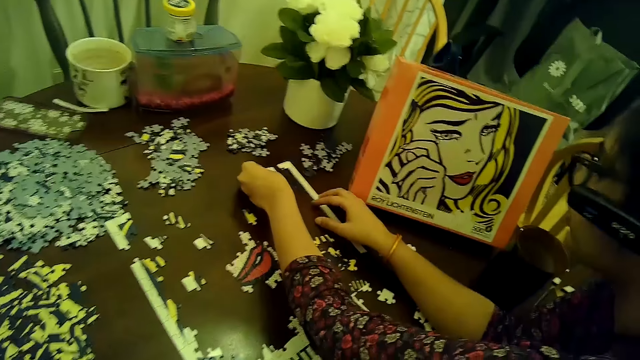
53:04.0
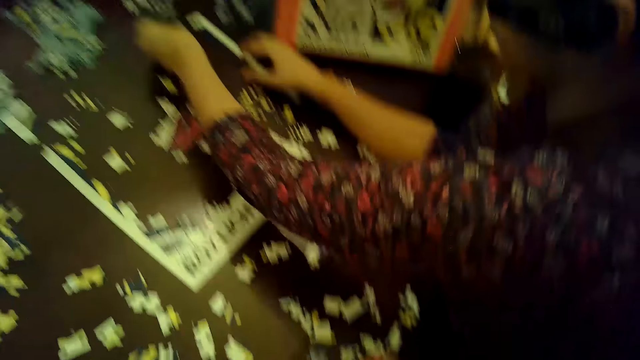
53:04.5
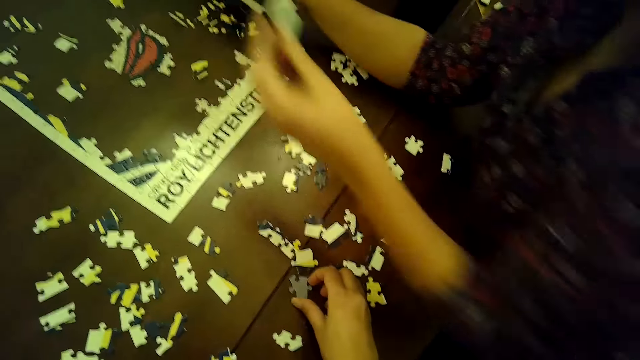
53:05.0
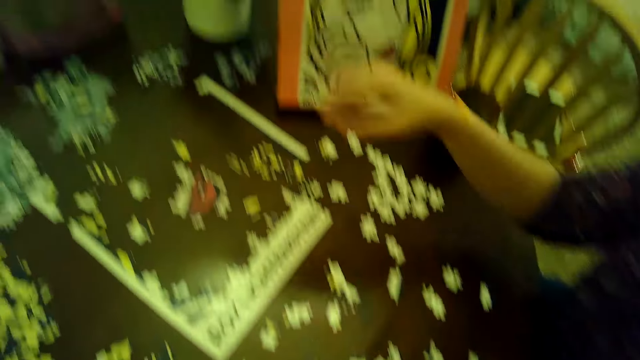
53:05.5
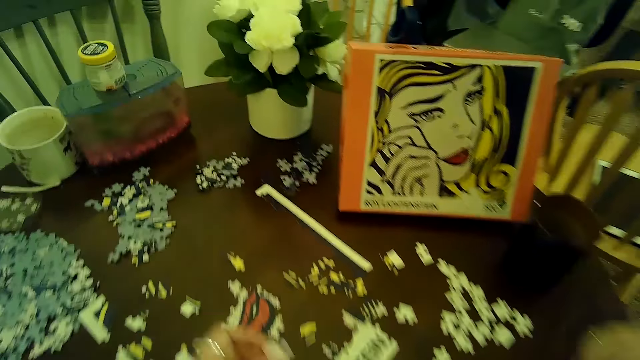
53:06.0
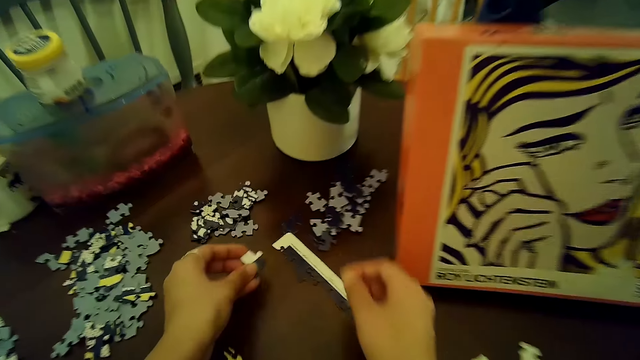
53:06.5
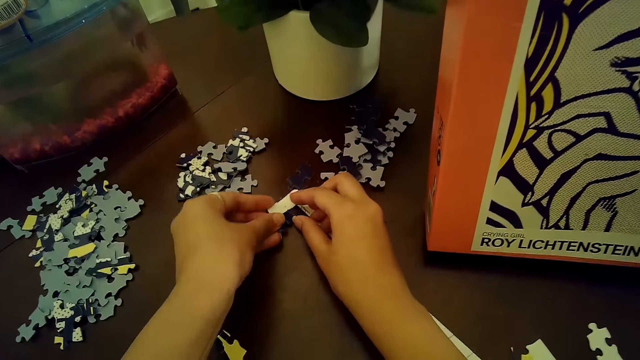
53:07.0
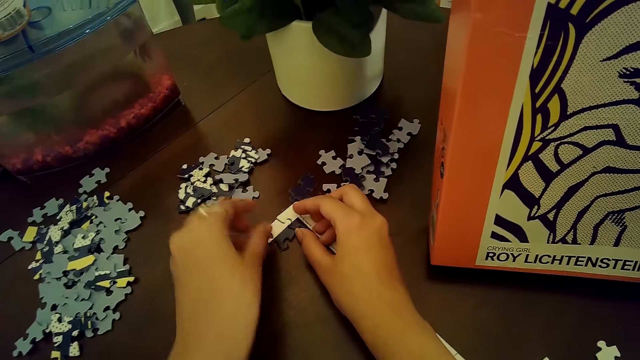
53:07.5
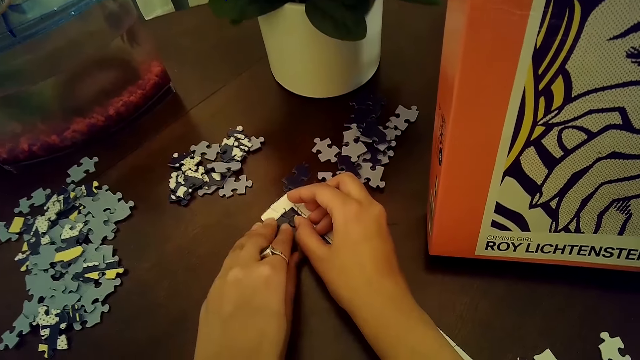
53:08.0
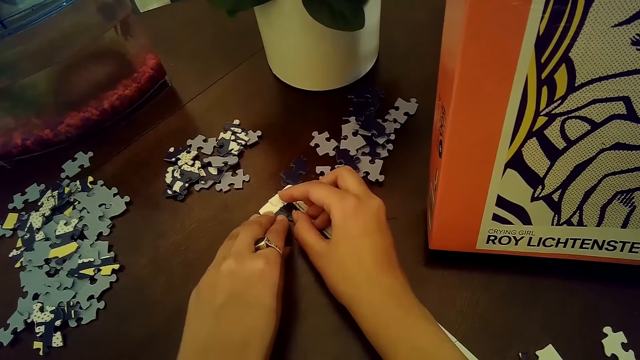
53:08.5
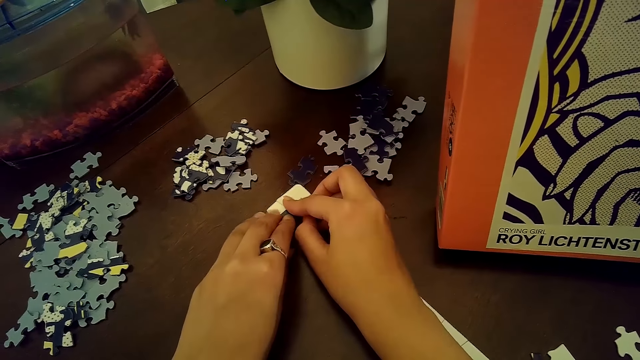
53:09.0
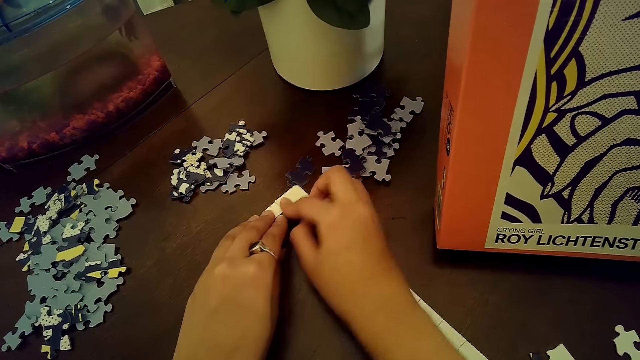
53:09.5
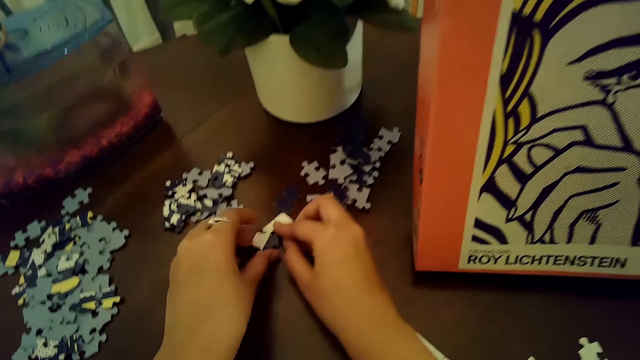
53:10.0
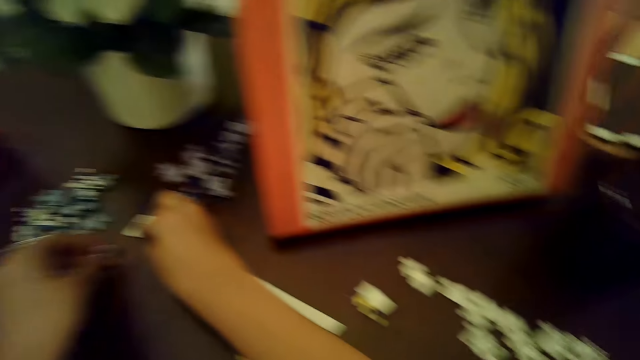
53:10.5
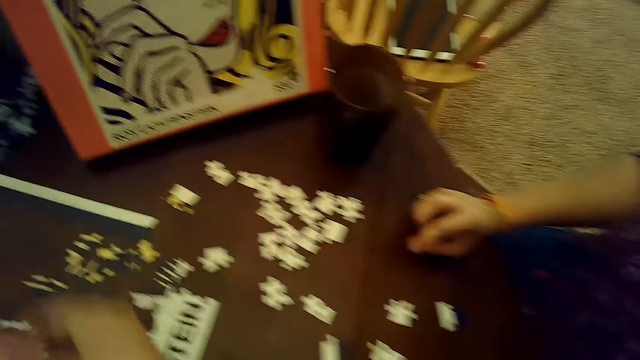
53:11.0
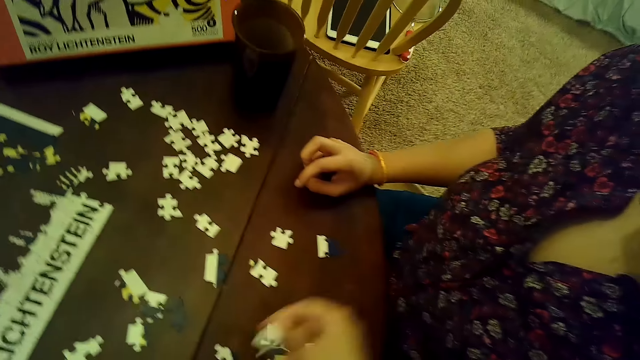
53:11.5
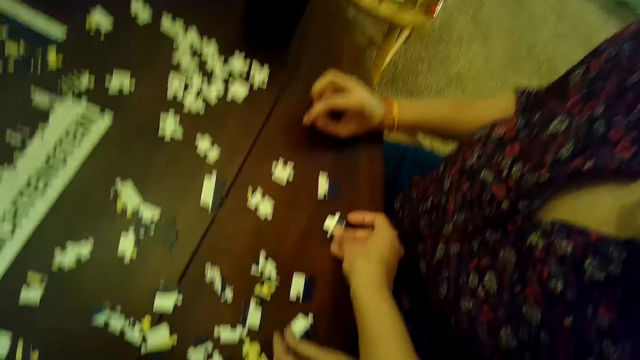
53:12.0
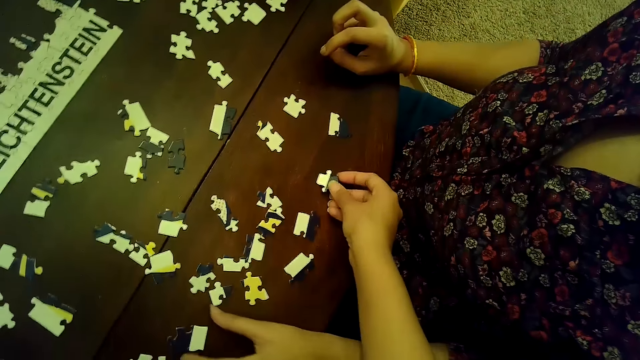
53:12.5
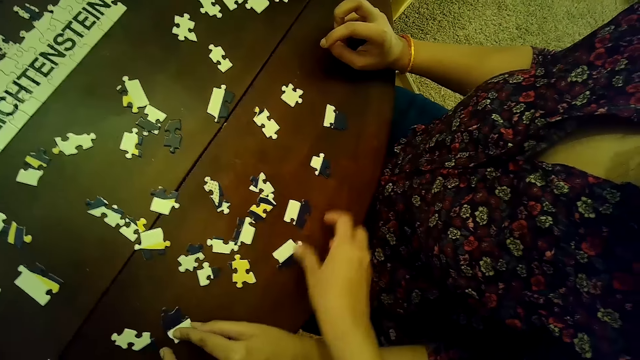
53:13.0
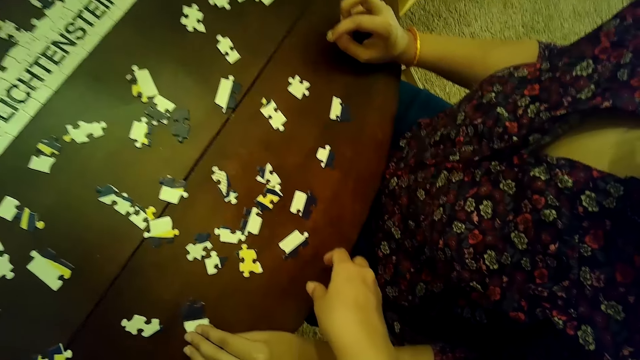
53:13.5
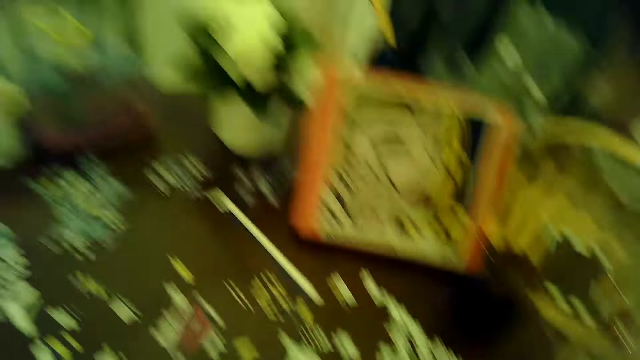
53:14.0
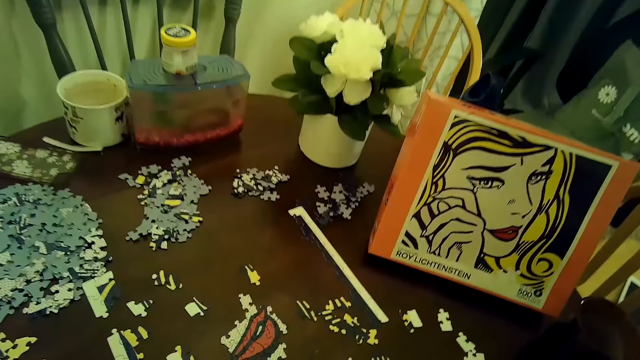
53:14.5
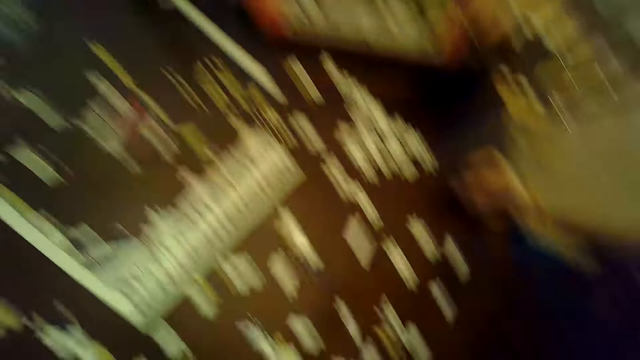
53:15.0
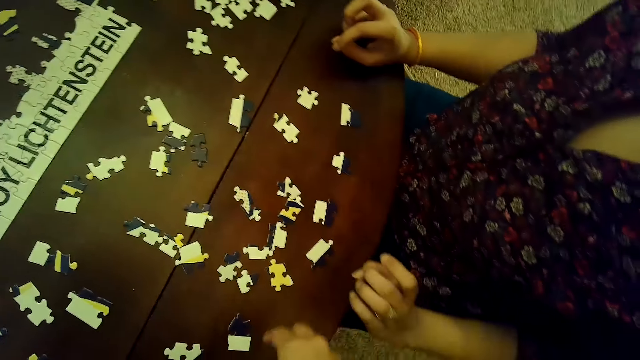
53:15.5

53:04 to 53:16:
The camera wearer picks a puzzle piece or card from the table with her right hand. She puts the card on the puzzle. She connects the puzzle piece to the puzzle with both hands. She removes the puzzle piece from the puzzle with her left hand. She places a puzzle piece on the table with her right hand. A woman moves a puzzle piece with her left hand. The woman picks up a card on the table.

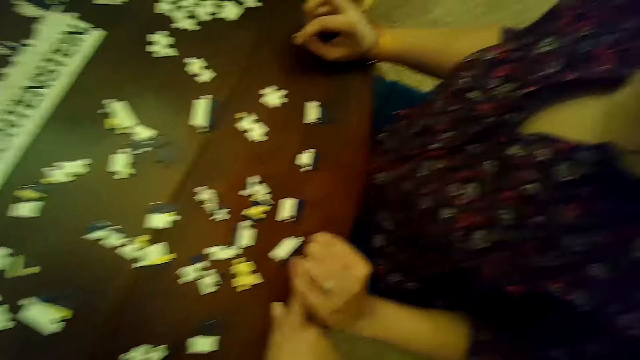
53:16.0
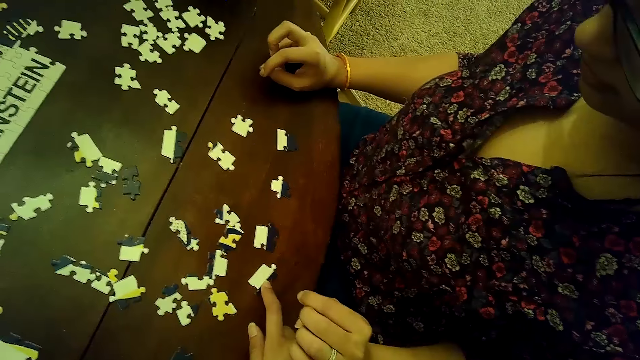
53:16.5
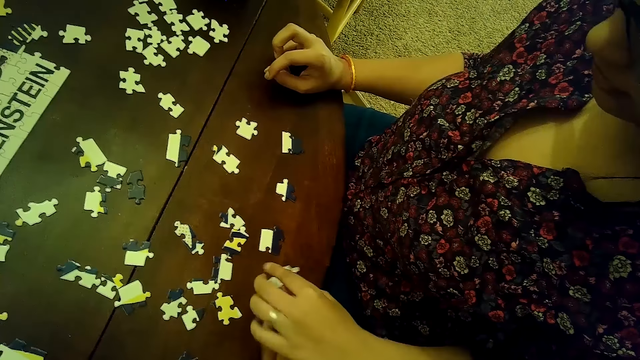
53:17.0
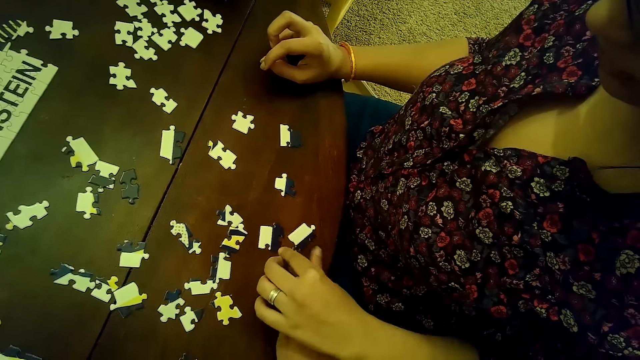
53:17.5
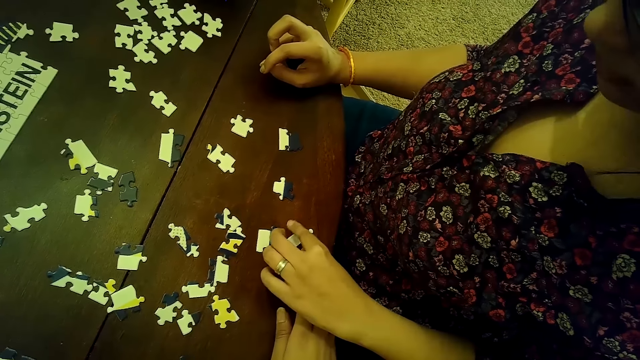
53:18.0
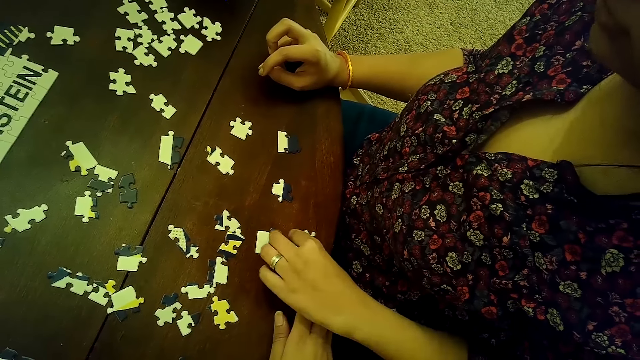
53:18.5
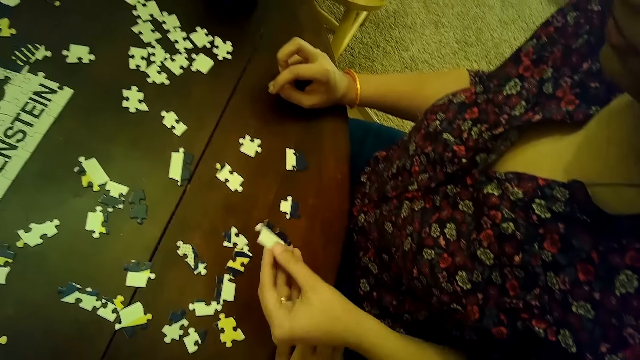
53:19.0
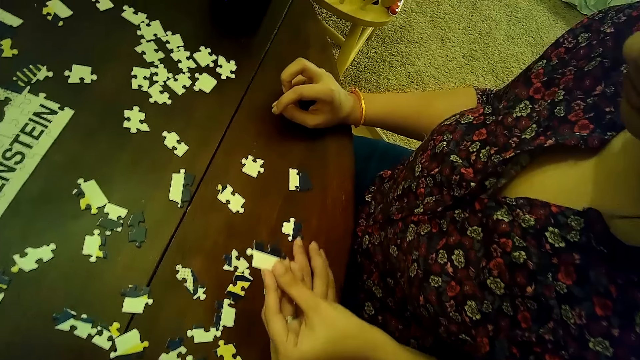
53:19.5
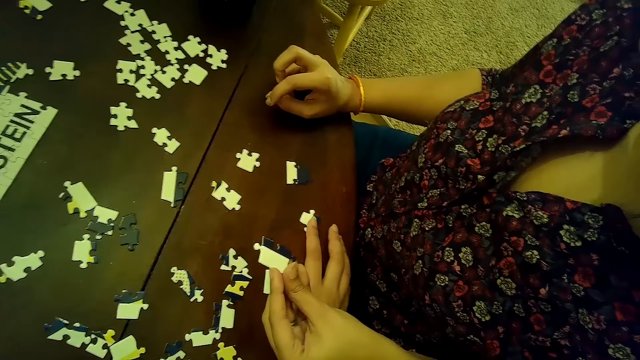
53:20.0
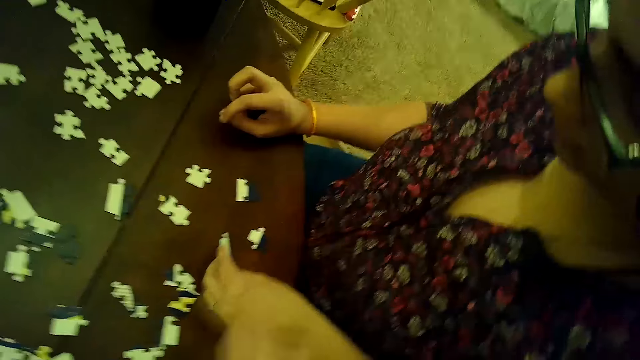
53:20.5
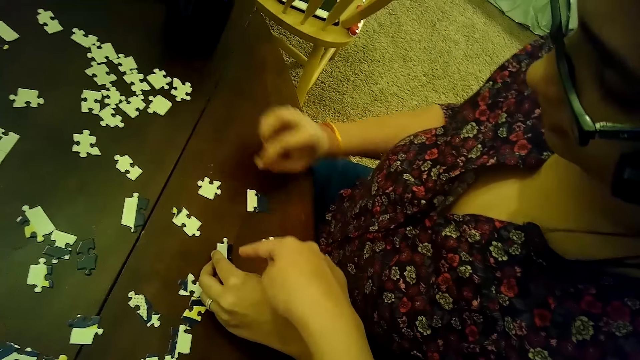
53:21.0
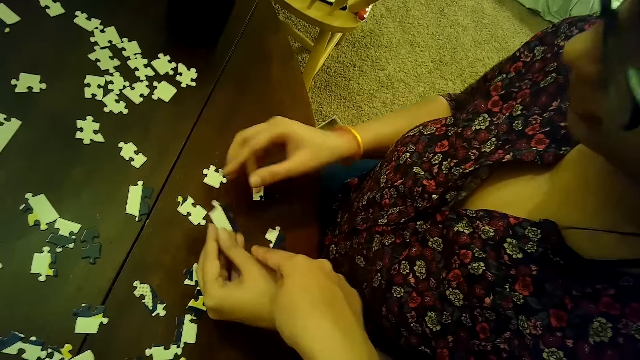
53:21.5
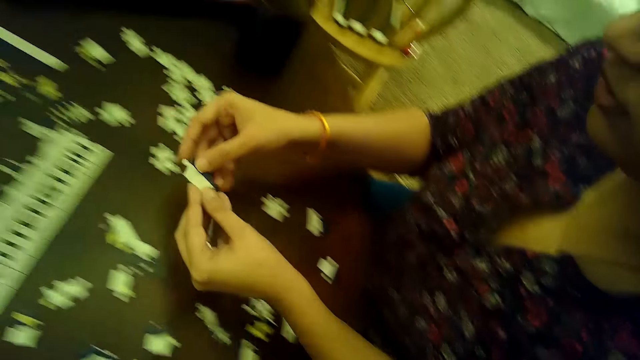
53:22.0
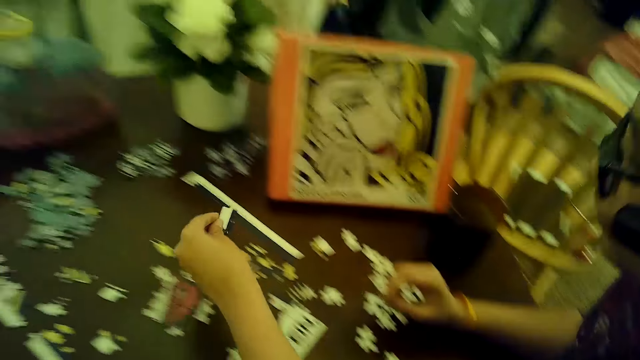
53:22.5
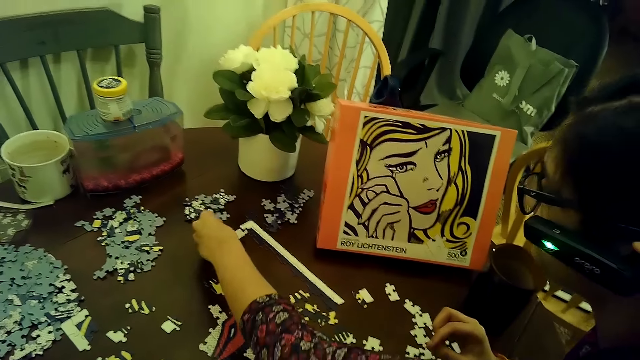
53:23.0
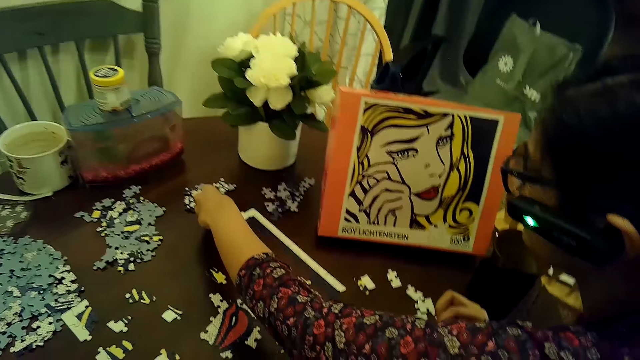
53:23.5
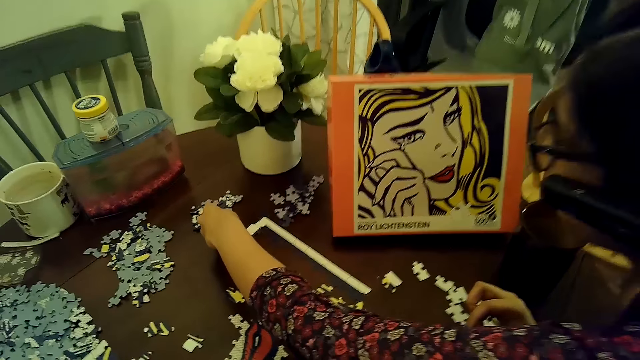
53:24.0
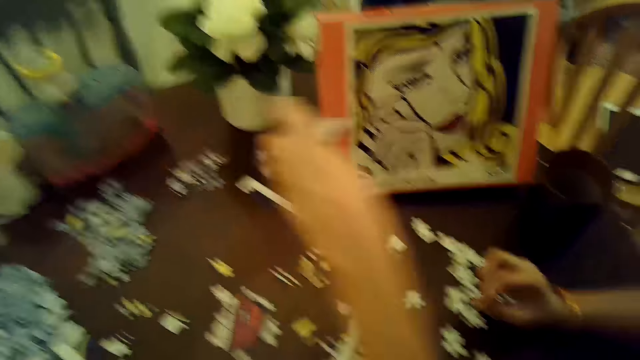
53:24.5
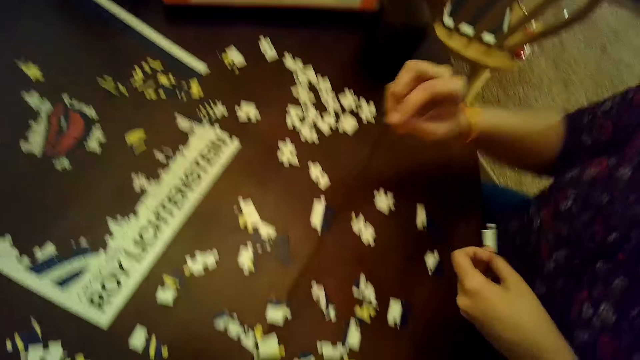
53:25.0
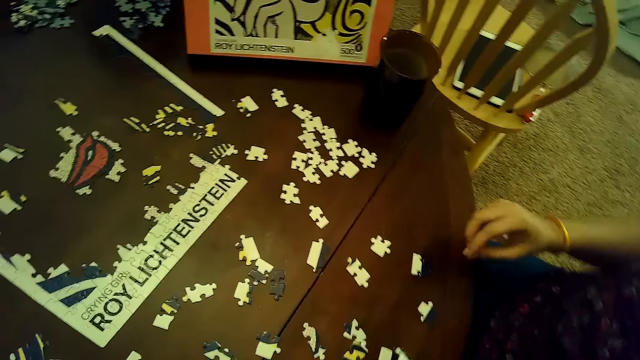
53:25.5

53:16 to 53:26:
The camera wearer moves a puzzle piece or card on the table with her right hand. A woman picks the puzzle piece with her left hand. The camera wearer moves a puzzle piece on the table with her right hand. She points at a card on the table. The woman holds the puzzle piece with both hands. The woman puts the card on the puzzle. The woman connects the puzzle piece to the puzzle with her left hand. The woman removes the puzzle piece from the puzzle with her left hand.
